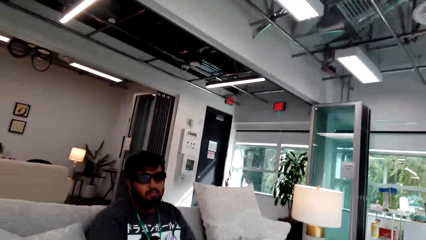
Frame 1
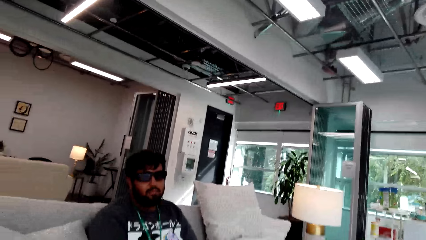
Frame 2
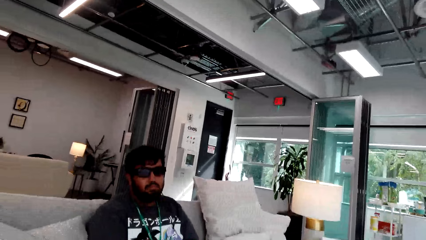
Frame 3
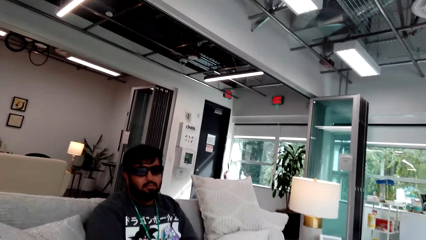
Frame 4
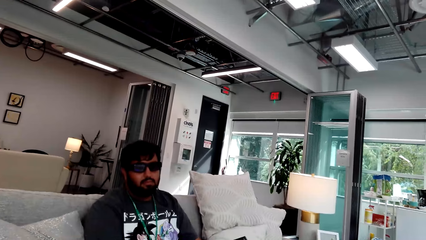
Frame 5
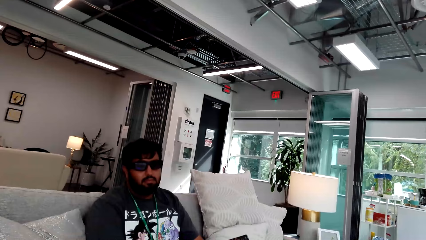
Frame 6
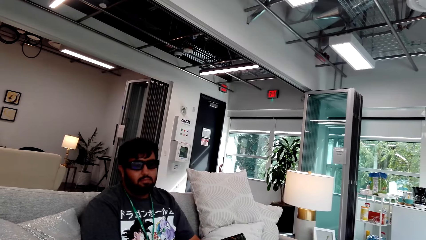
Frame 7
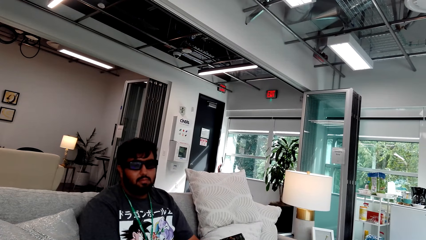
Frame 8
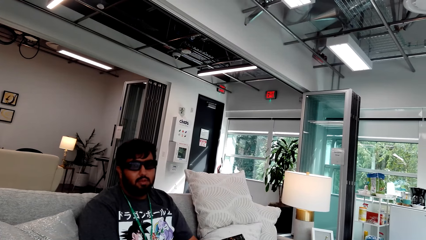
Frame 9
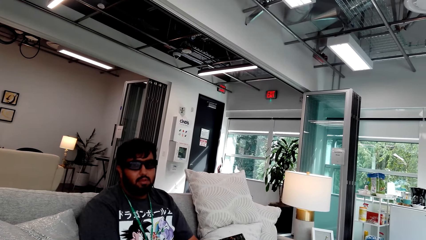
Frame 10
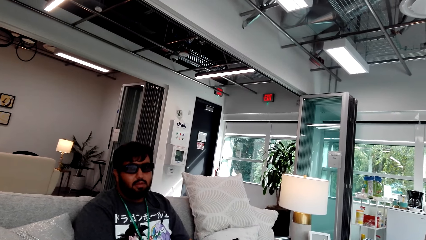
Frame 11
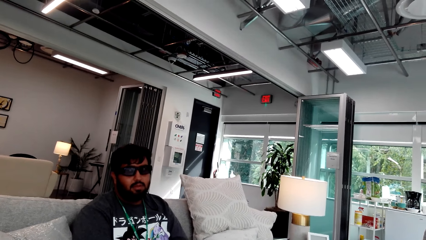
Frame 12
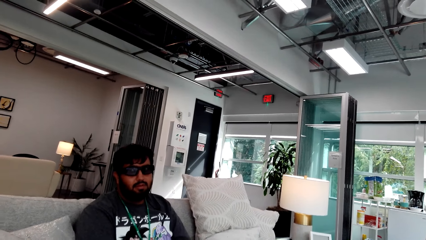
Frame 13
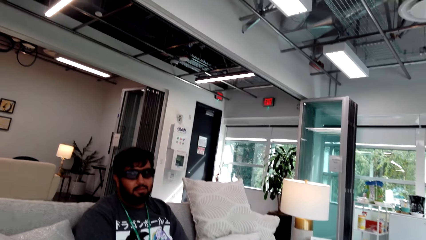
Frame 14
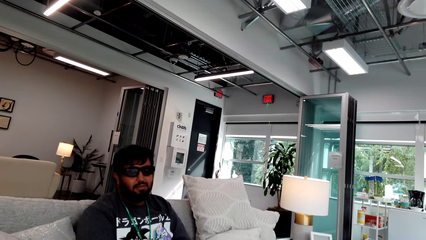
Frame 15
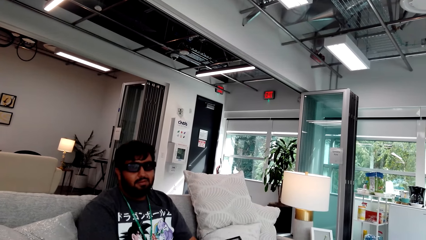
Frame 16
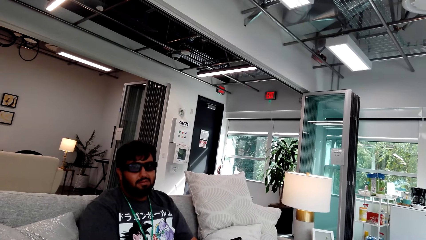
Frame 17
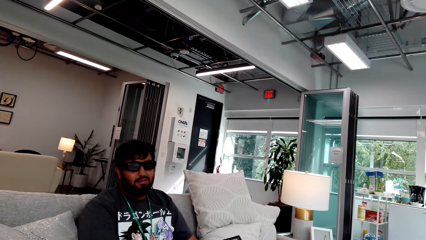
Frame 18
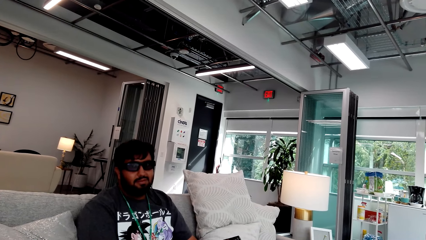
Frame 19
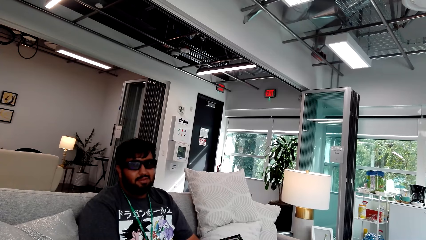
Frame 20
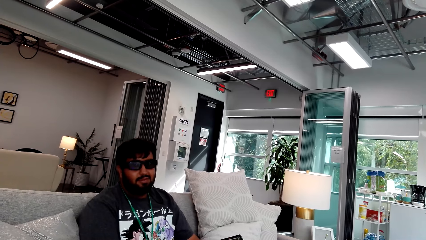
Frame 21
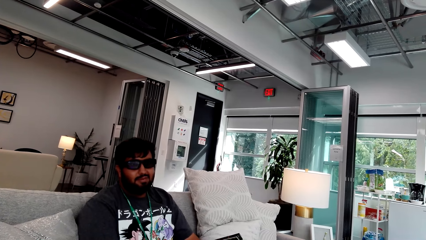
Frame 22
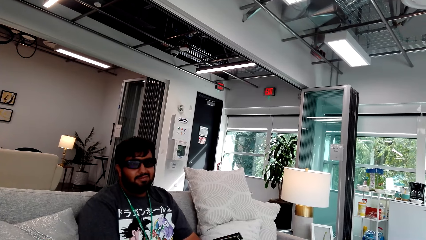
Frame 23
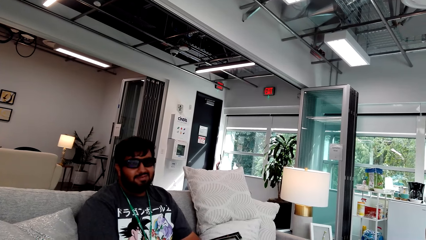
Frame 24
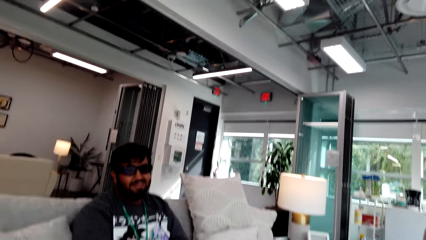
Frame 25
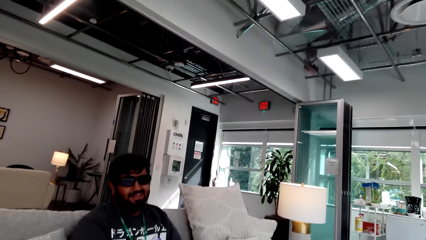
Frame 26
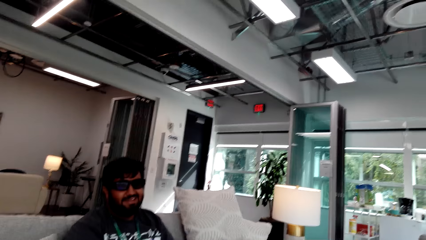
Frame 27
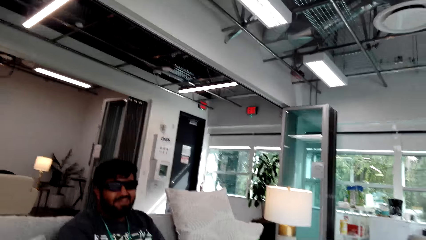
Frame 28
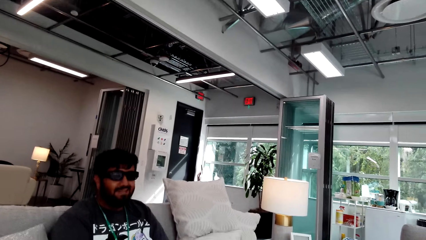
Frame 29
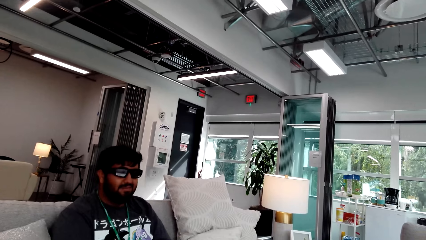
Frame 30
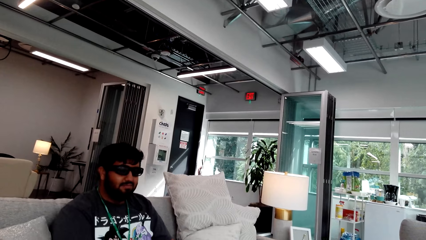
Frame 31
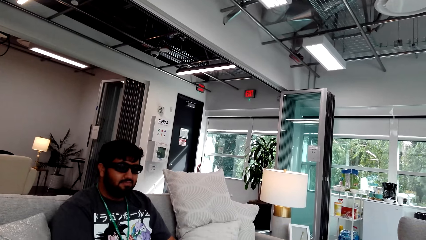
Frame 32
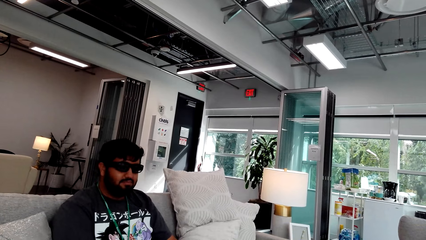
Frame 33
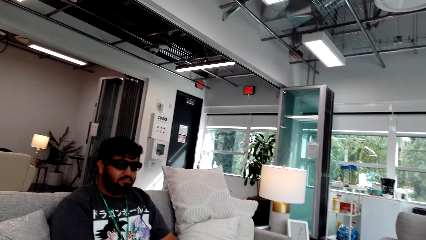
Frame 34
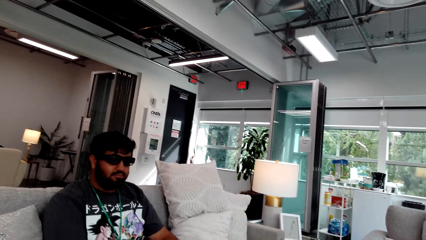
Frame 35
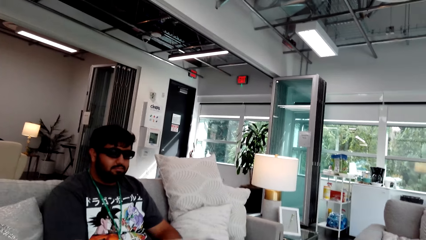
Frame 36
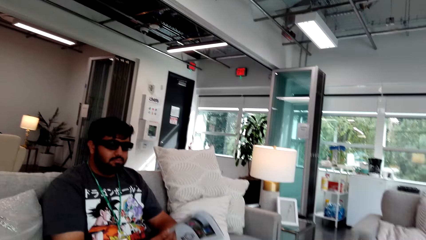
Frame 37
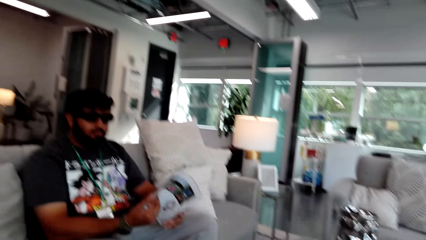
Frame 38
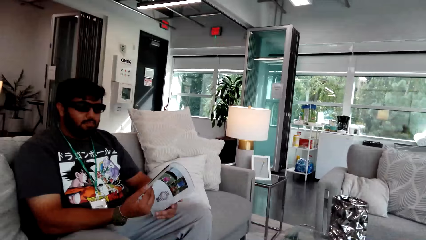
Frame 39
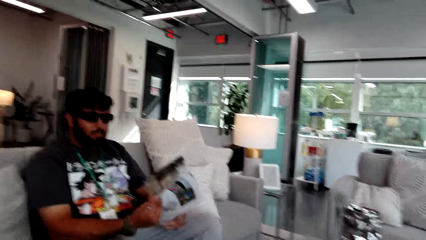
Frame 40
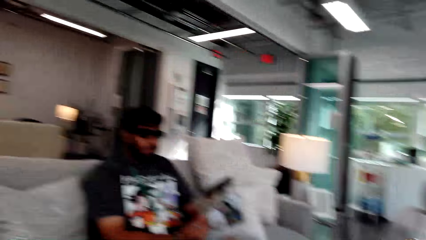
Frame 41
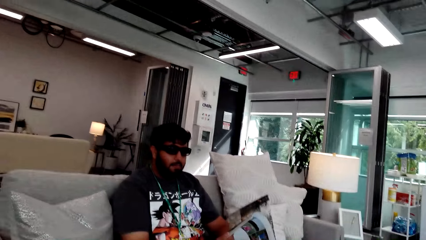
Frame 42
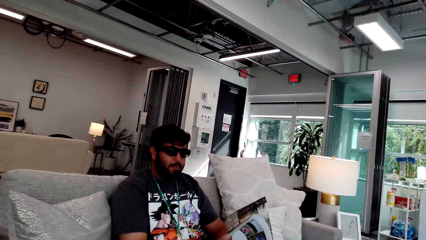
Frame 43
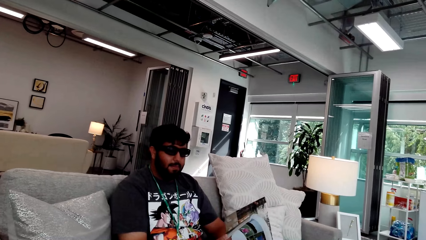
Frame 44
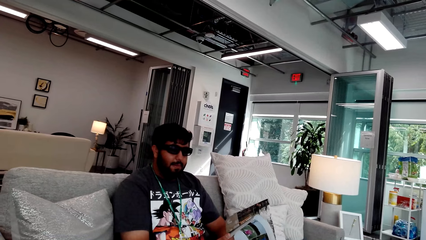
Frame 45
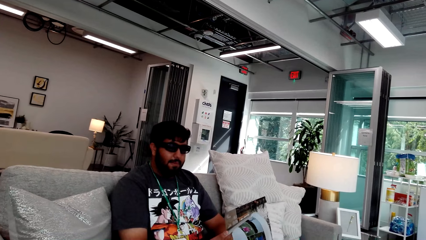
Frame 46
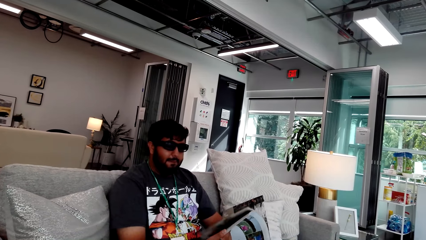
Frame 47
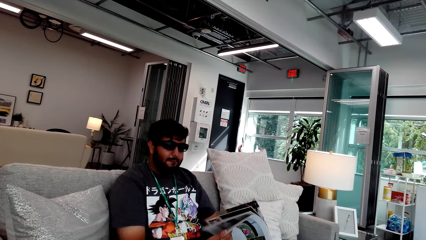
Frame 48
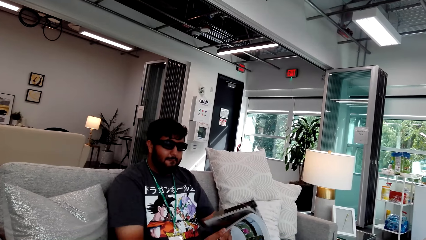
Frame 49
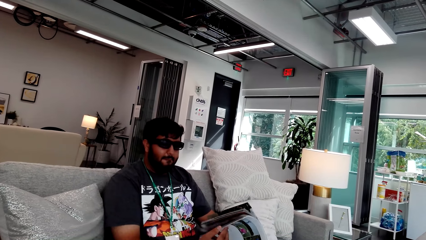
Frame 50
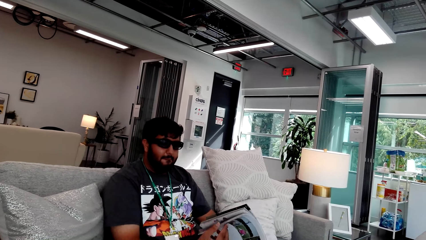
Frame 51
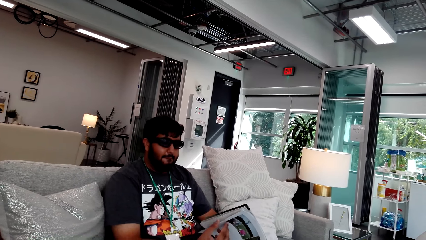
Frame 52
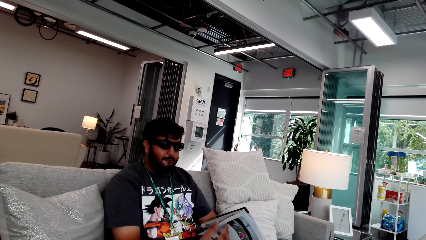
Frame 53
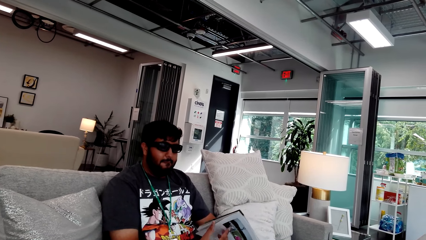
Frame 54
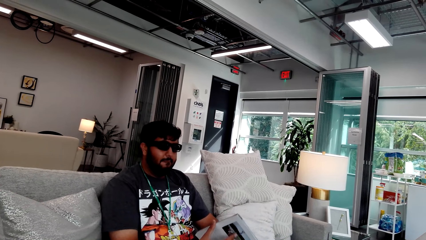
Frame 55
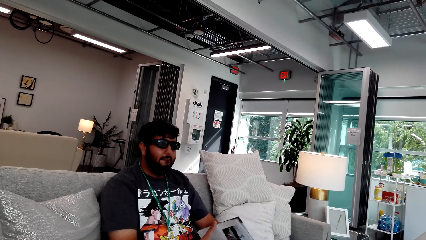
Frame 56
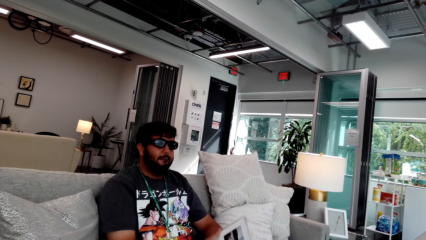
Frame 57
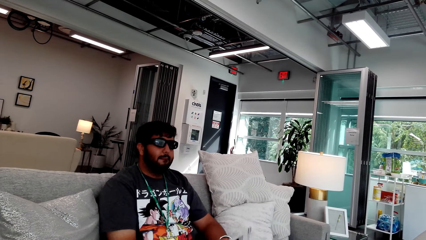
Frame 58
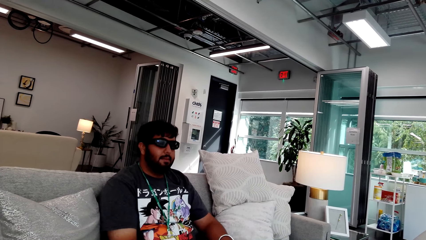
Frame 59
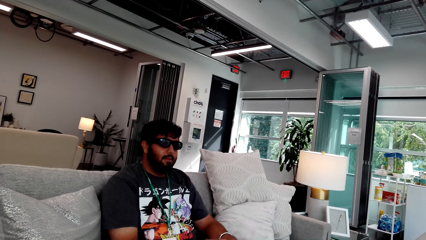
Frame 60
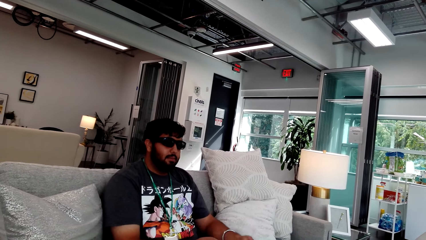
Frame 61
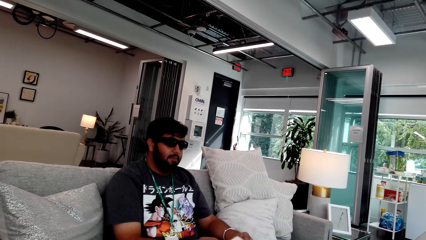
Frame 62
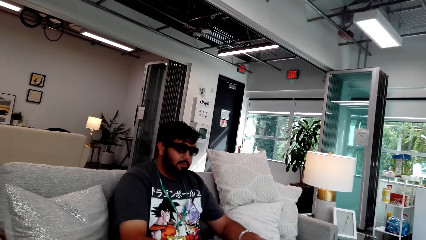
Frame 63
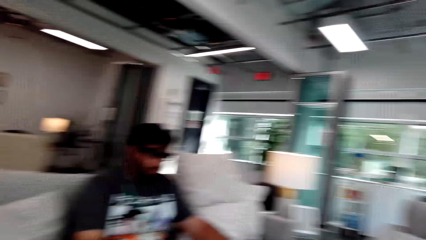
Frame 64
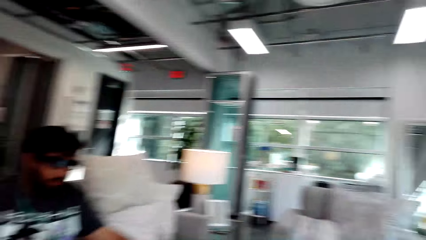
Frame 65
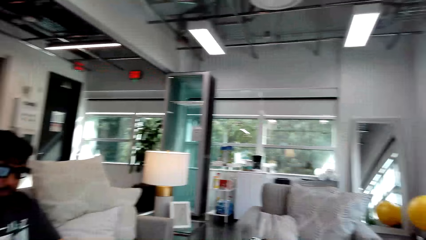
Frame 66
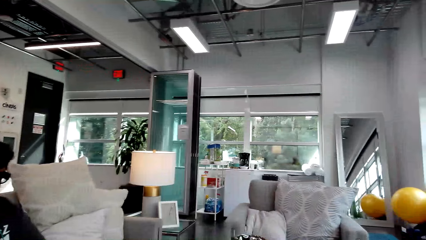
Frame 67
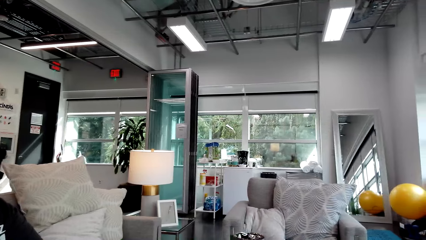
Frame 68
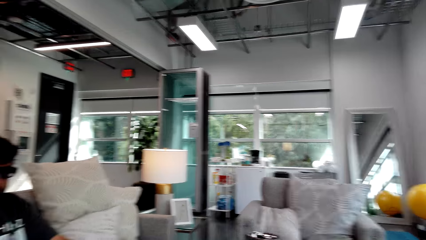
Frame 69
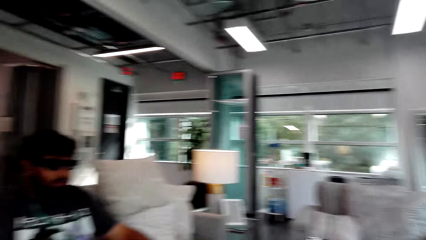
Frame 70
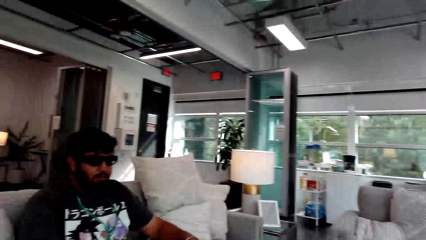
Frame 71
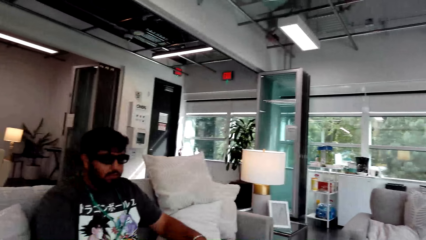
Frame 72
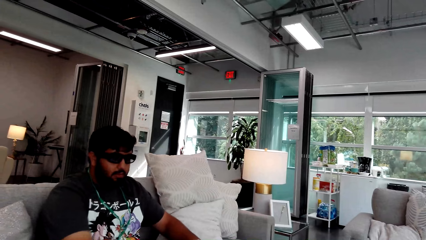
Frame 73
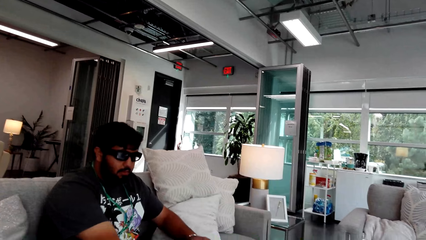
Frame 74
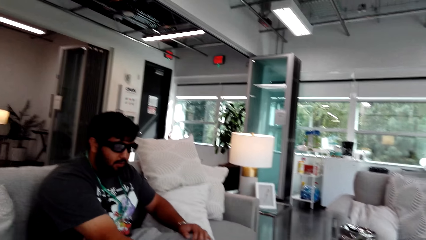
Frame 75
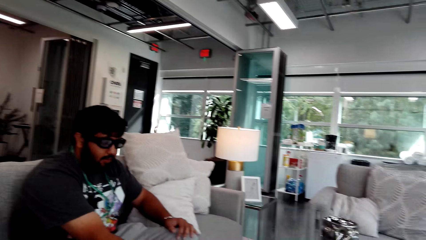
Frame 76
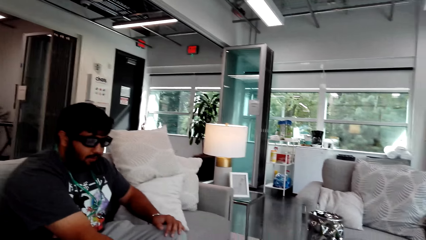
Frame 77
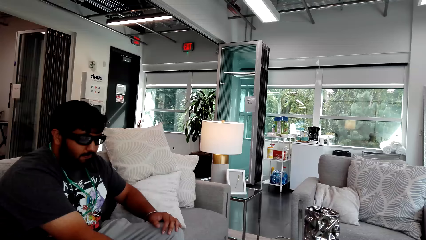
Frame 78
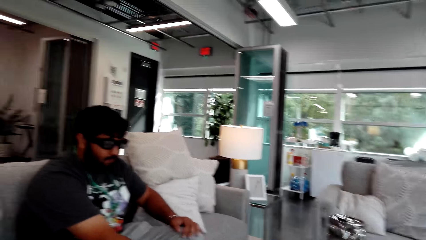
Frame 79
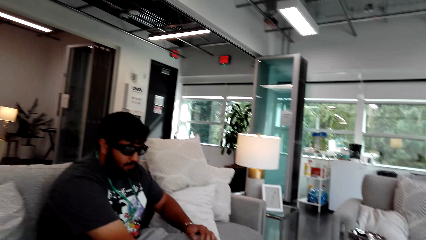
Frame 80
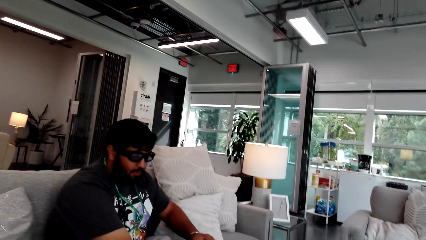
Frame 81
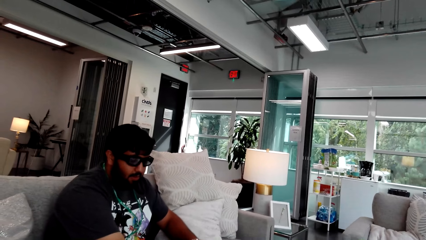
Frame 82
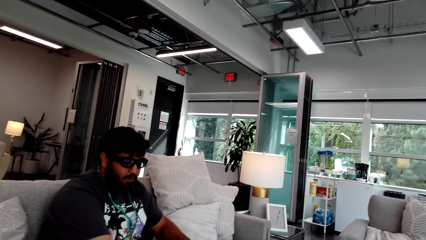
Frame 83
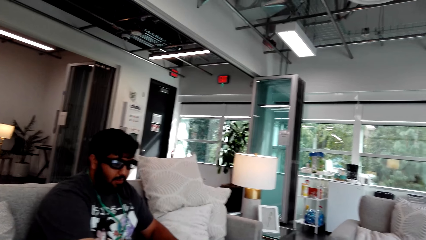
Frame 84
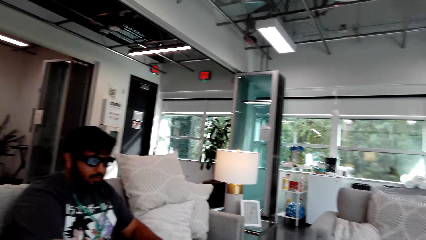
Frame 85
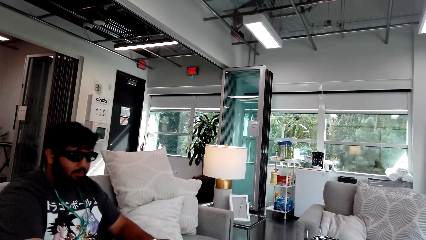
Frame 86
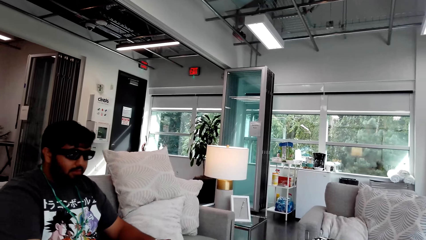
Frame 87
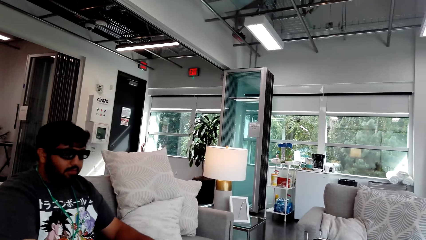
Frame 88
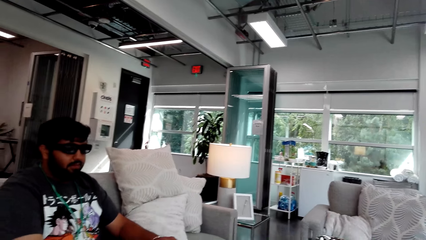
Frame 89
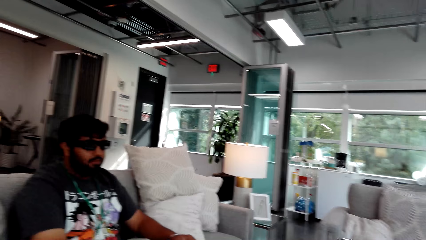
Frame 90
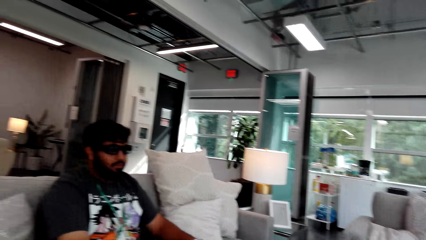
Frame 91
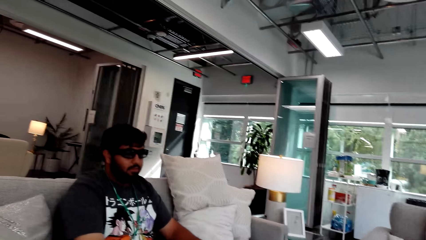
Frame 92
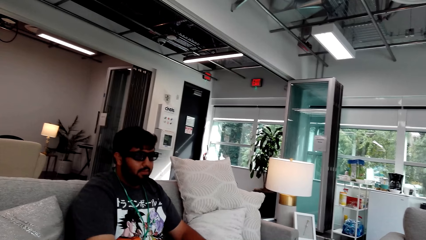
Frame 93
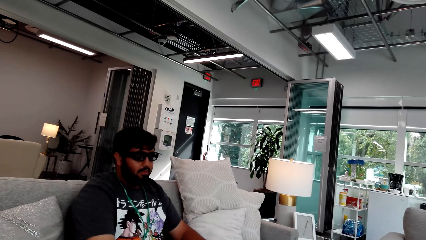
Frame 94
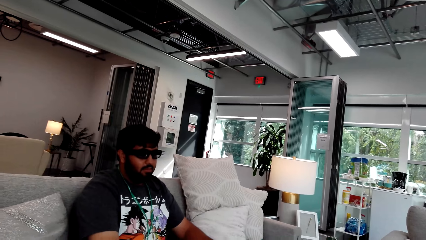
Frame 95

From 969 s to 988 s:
The camera wearer talks to a man. A person talks to the man. Another person turns the book pages. The first person talks to the man again. The camera wearer looks around.
